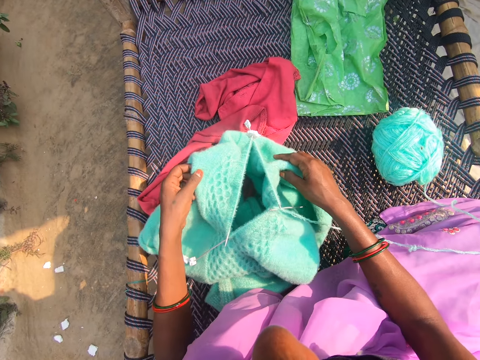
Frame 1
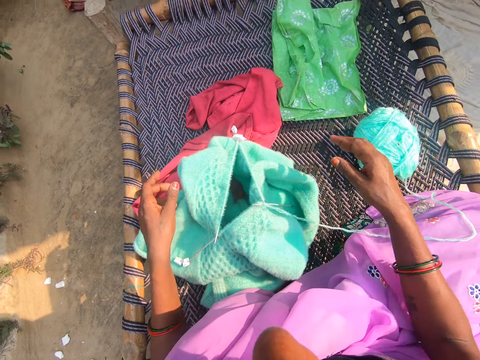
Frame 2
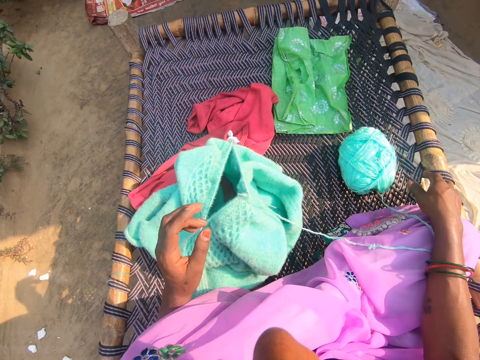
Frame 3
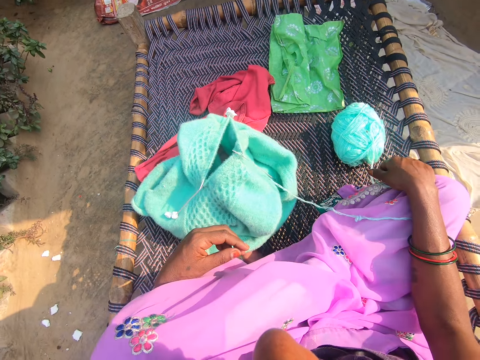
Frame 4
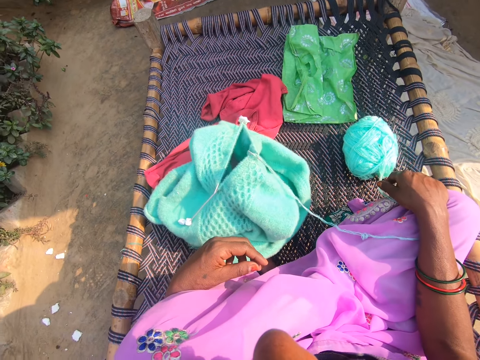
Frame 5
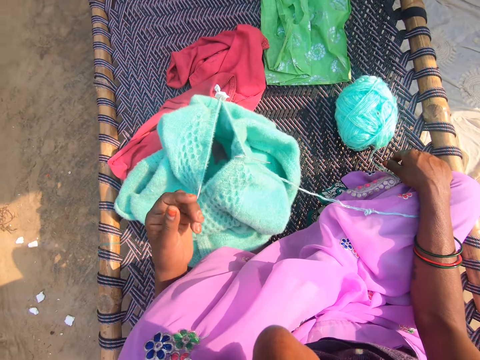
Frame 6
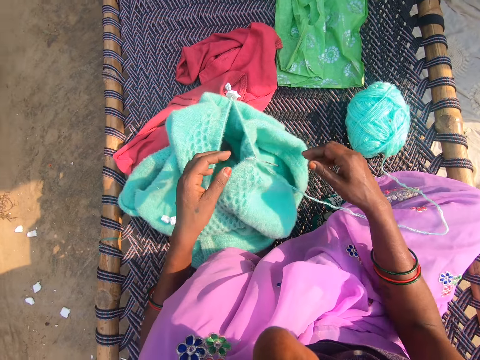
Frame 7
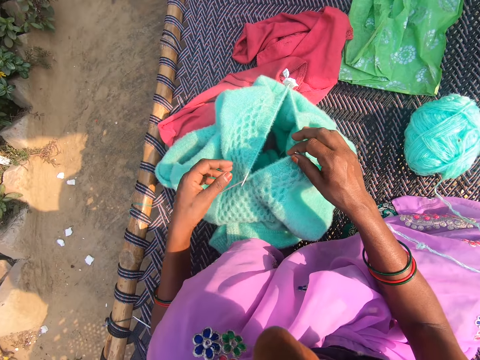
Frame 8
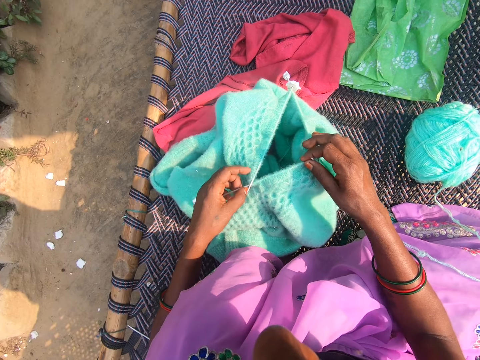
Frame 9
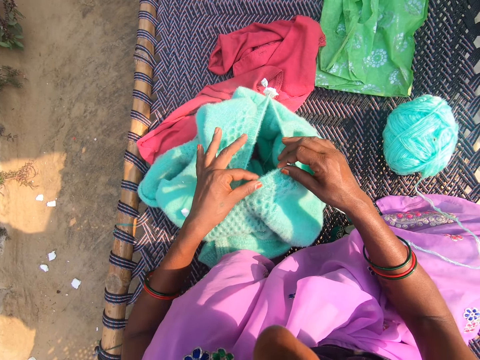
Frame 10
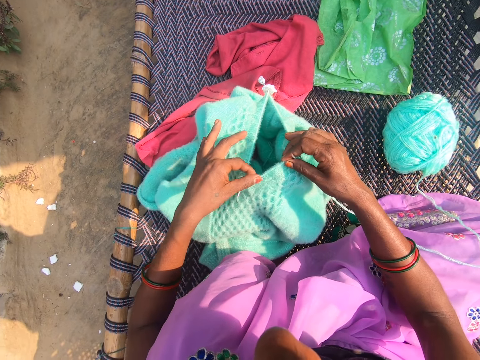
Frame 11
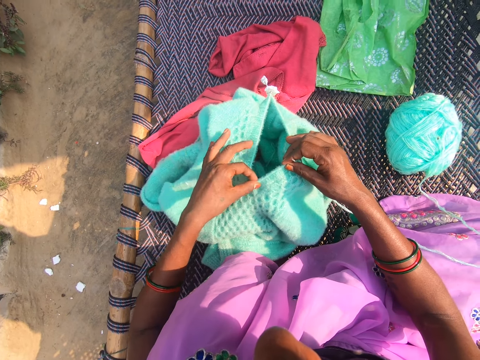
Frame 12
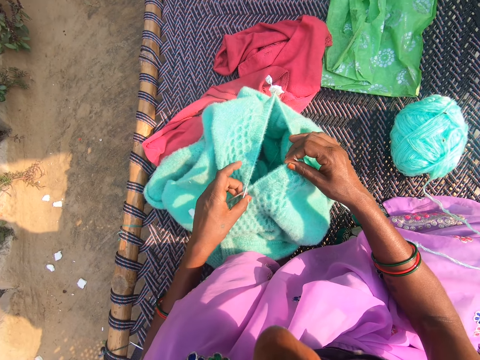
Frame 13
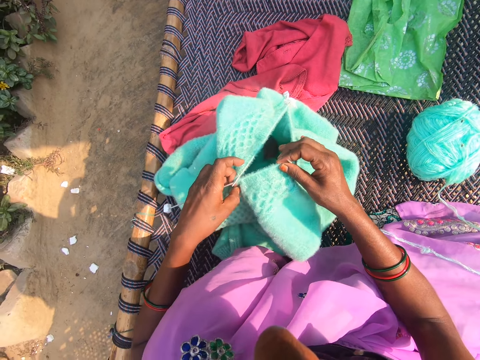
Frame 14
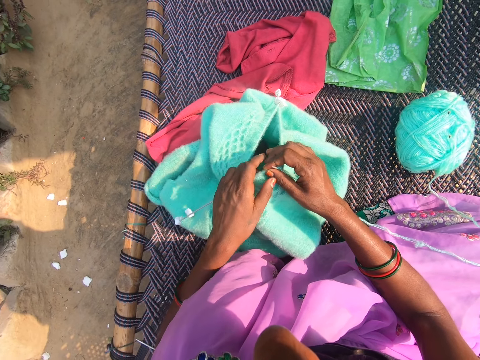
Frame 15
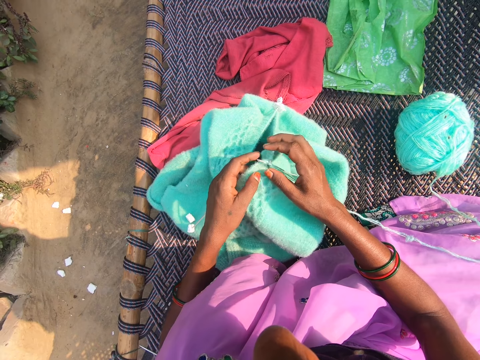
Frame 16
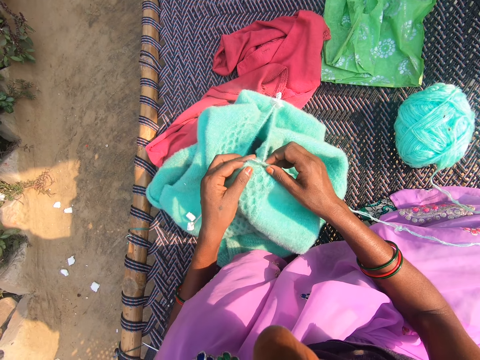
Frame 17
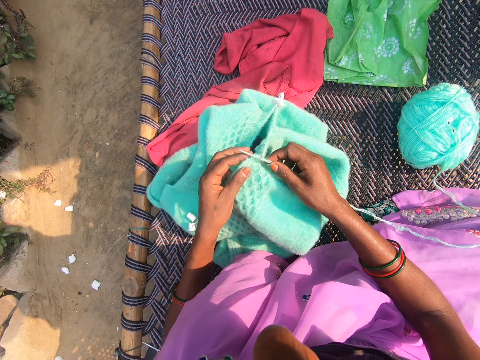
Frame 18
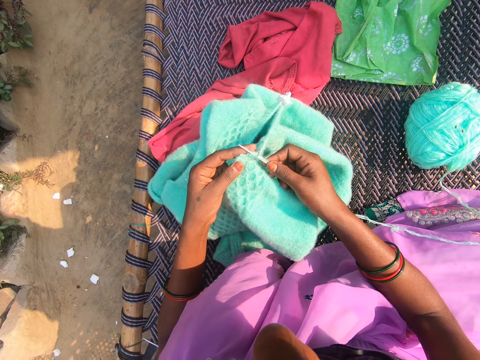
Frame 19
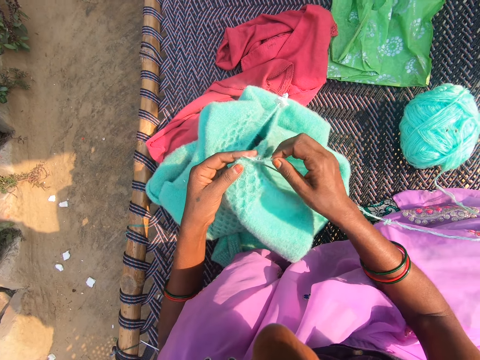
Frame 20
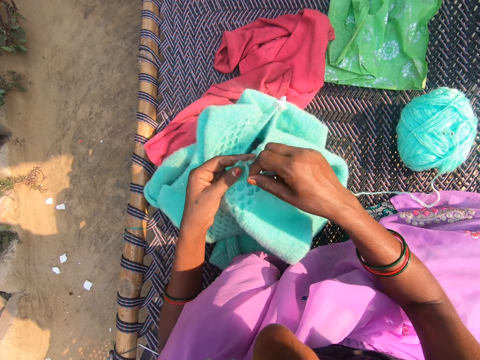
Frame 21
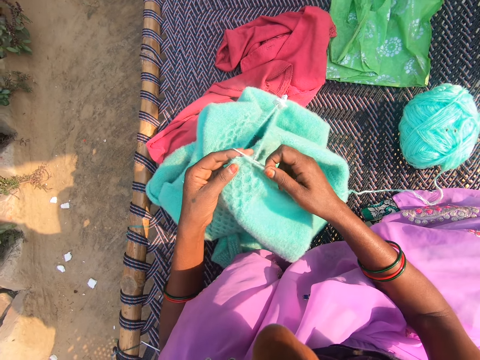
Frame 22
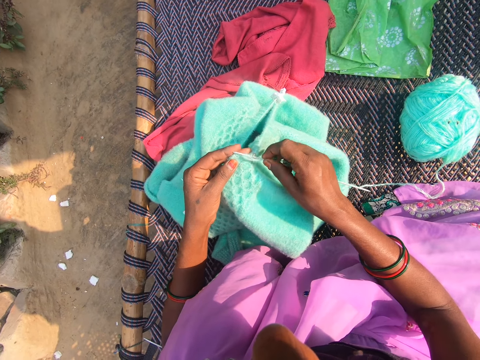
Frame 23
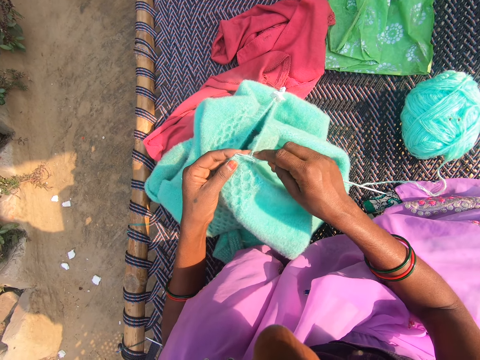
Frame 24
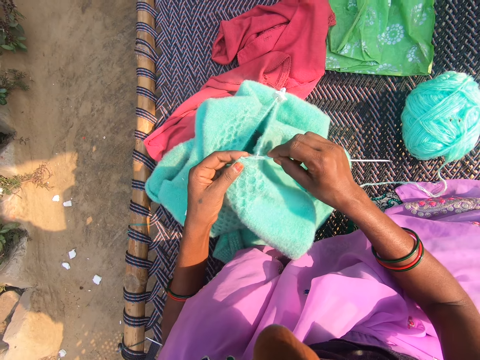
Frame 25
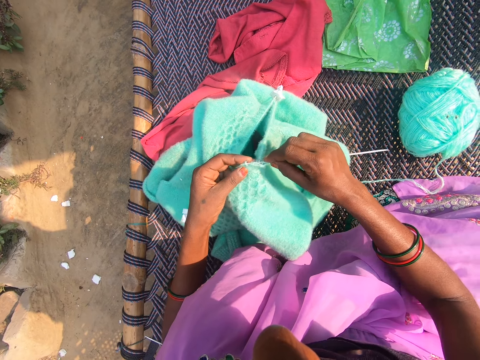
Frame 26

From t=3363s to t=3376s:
The camera wearer adjusts the fabric in her hands. She aligns the thread stitches. She knits the fabric in her hands.

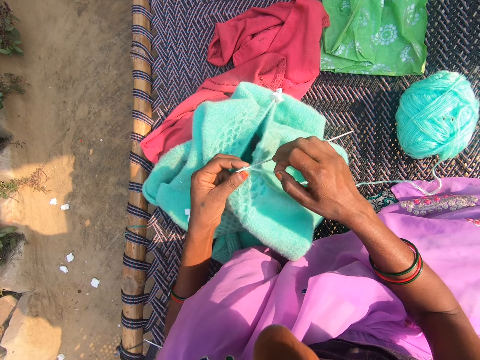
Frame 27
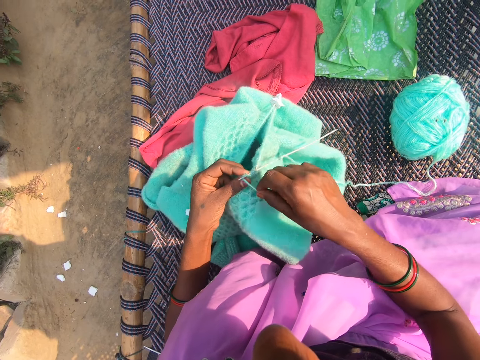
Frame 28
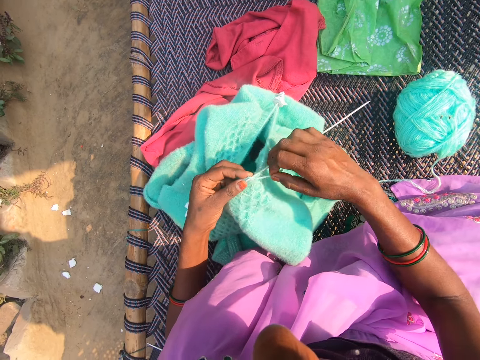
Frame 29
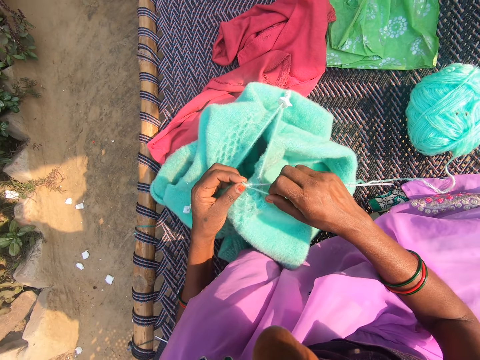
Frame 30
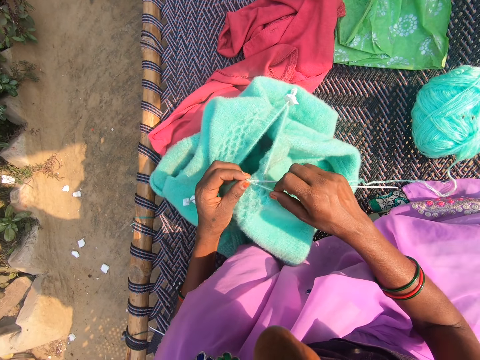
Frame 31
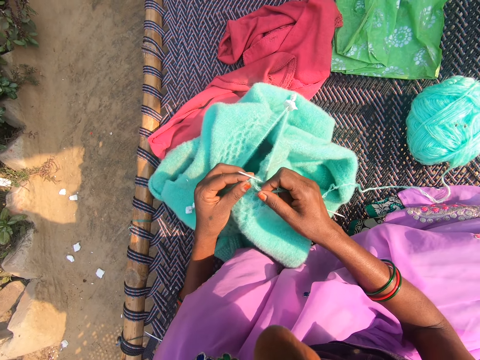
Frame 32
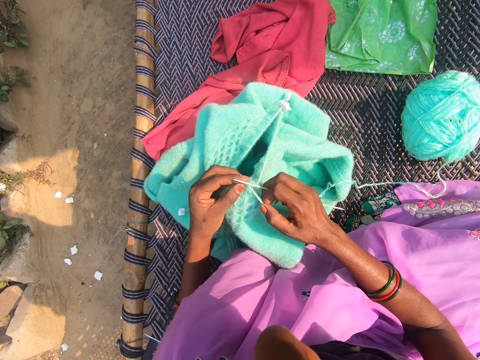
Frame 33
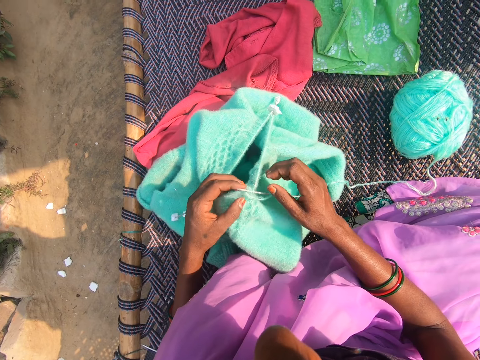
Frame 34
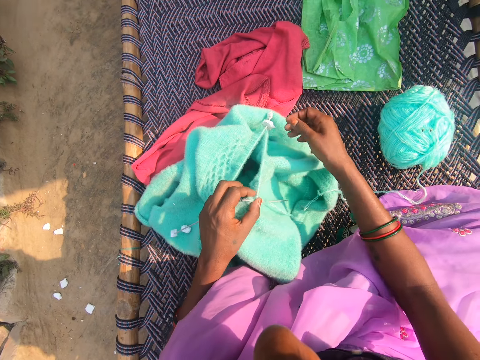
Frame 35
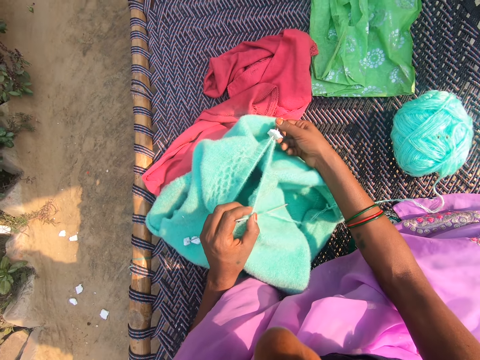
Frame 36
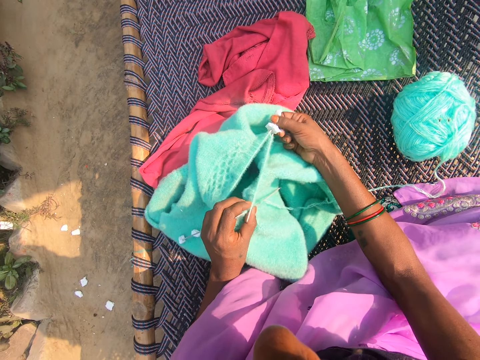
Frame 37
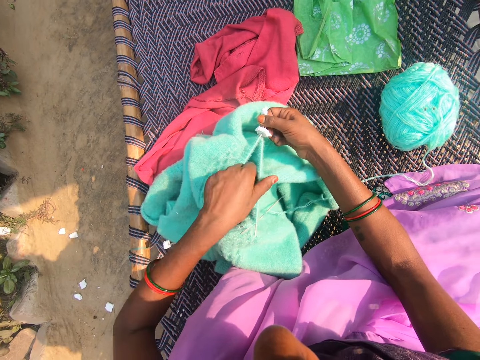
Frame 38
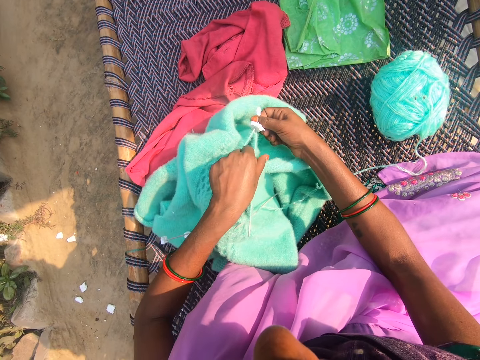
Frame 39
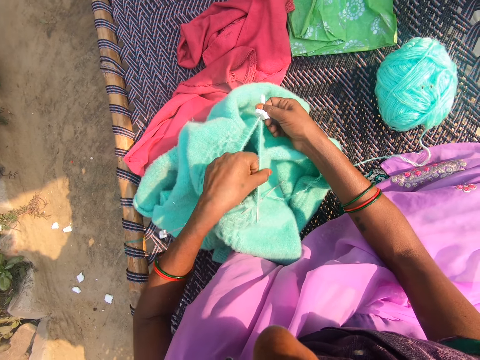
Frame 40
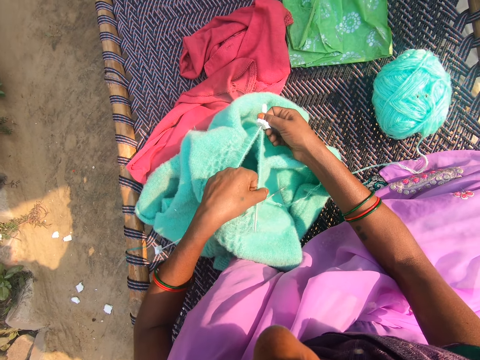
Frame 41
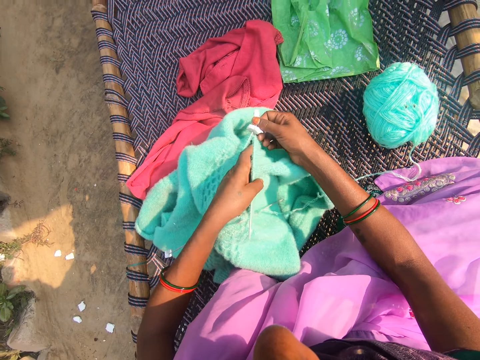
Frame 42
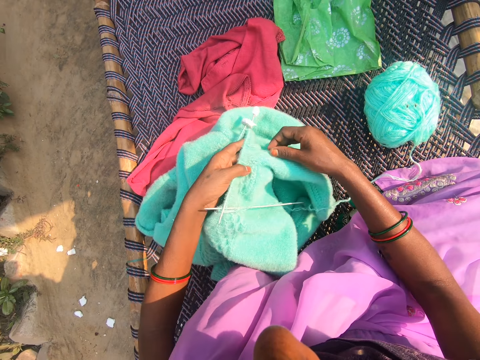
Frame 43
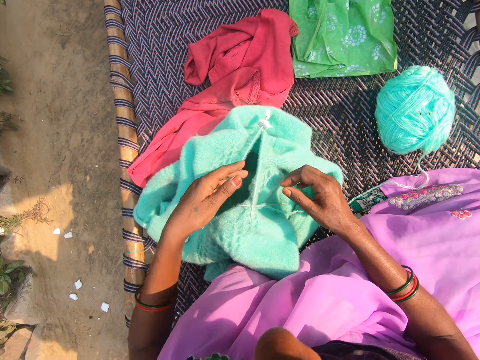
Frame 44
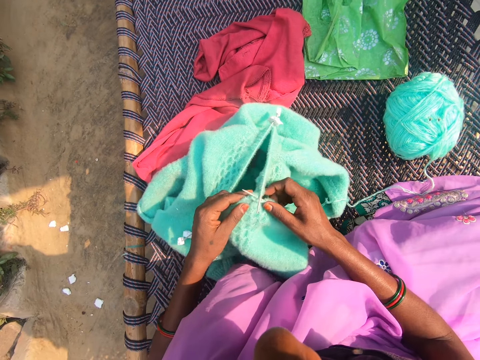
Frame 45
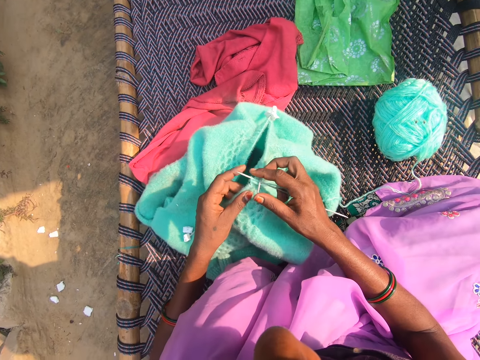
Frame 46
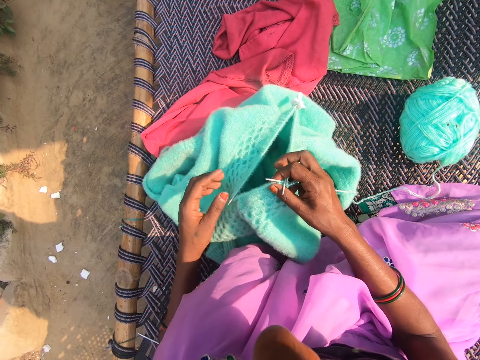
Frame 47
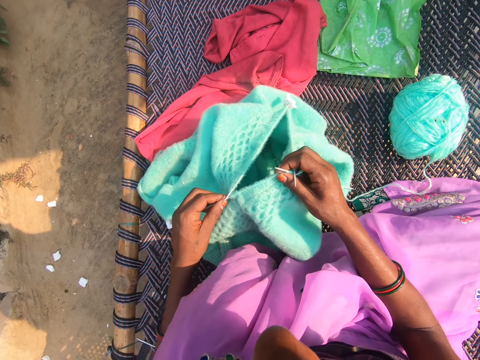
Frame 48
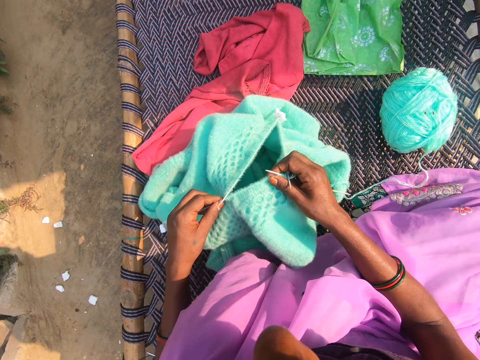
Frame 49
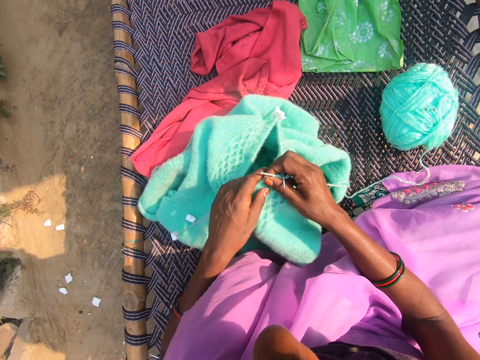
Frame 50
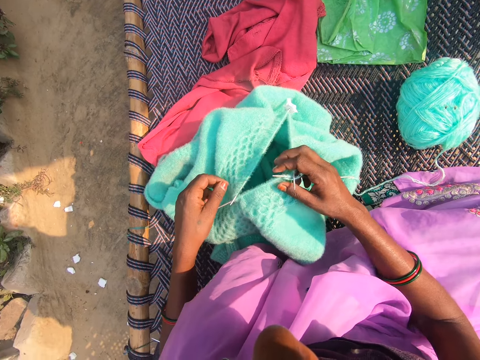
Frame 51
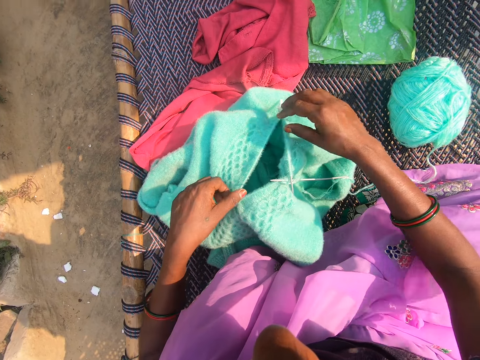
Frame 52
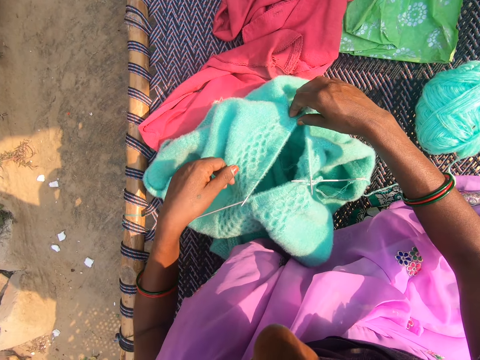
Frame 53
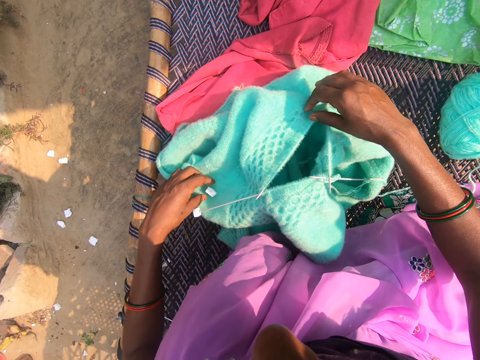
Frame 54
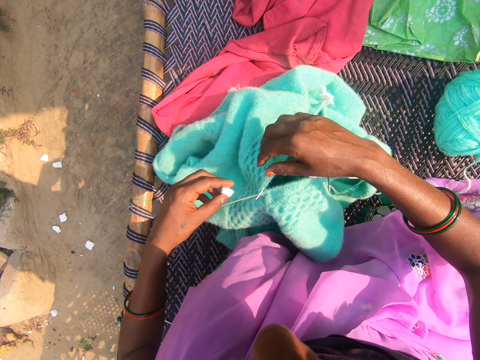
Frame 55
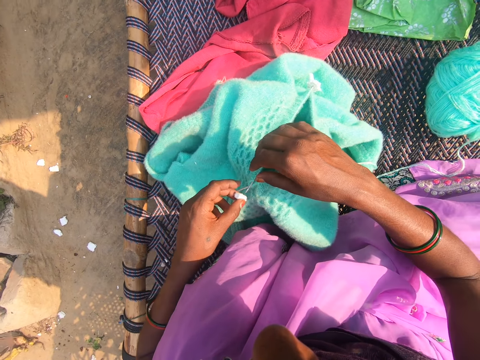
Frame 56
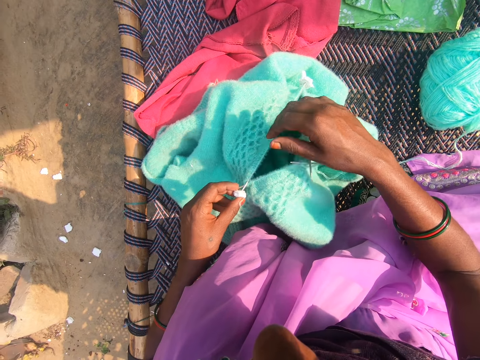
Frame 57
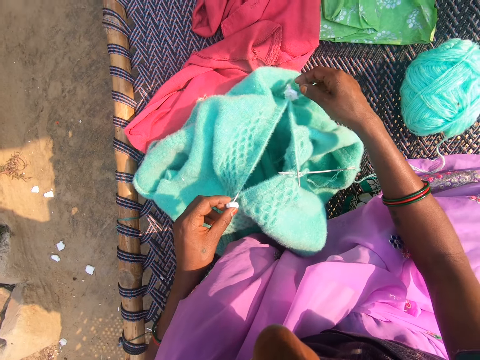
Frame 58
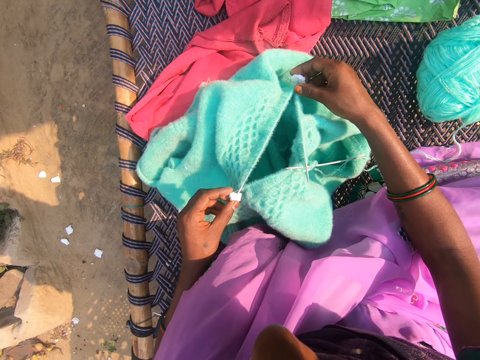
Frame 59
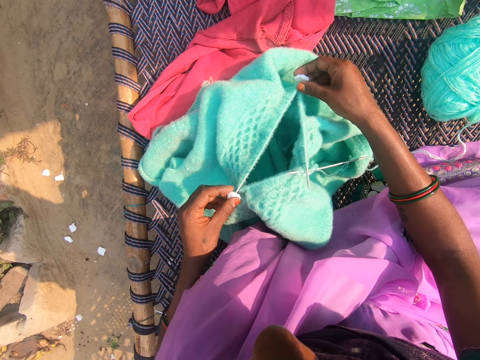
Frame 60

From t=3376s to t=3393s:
The camera wearer converses. She adjusts the fabric in her hands. She aligns the stitches. She takes a needle gauge. She puts the needle gauge on the knitting needle in the fabric.
